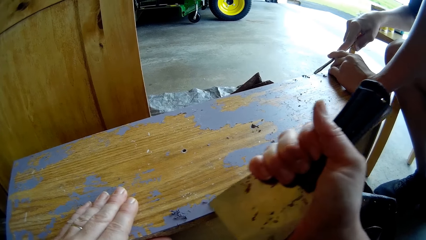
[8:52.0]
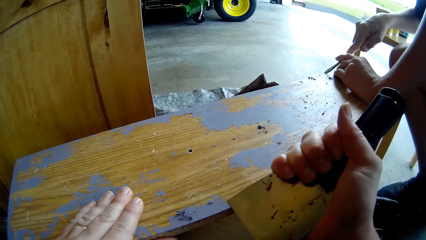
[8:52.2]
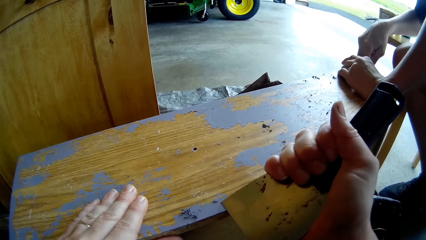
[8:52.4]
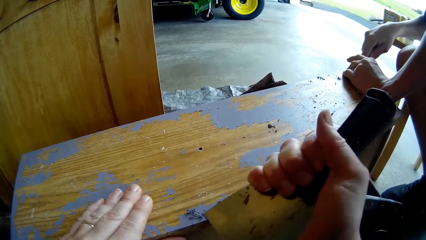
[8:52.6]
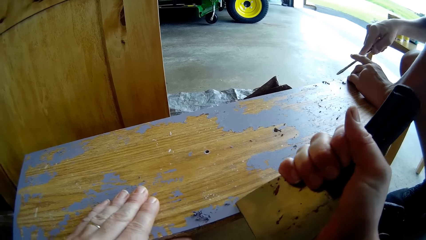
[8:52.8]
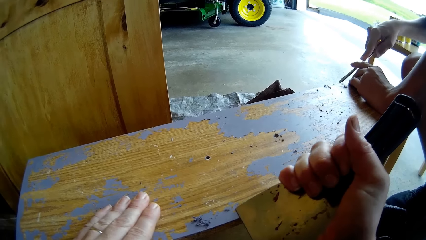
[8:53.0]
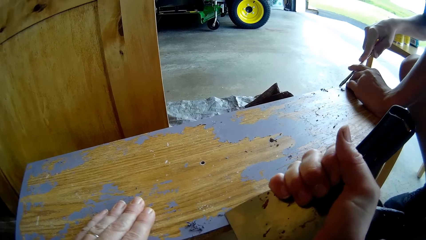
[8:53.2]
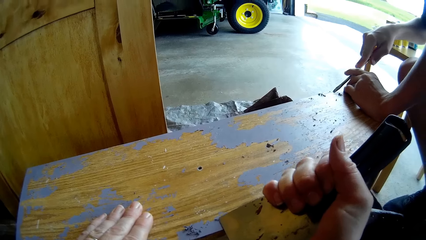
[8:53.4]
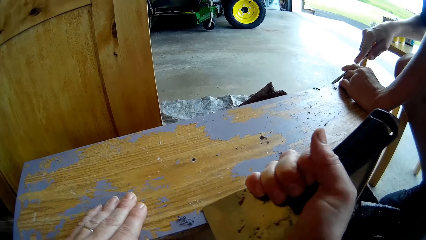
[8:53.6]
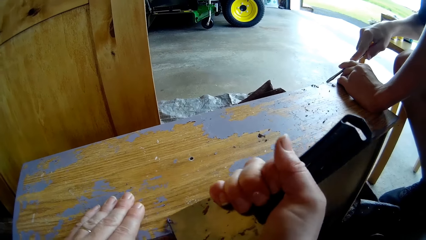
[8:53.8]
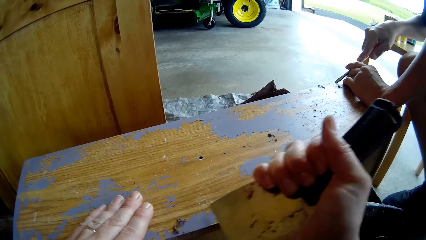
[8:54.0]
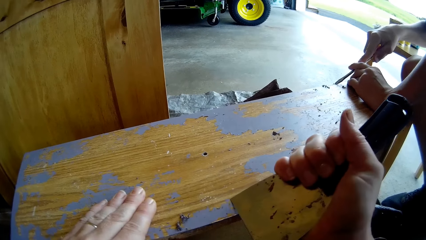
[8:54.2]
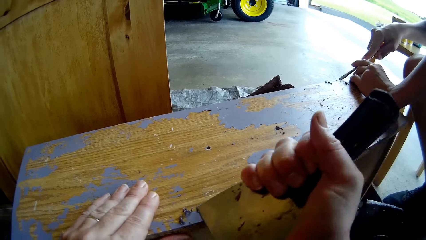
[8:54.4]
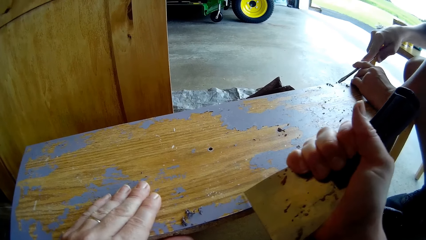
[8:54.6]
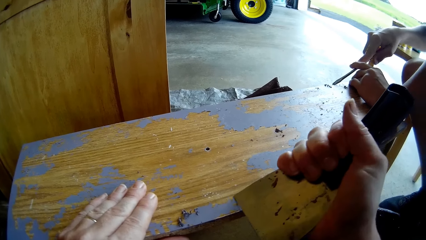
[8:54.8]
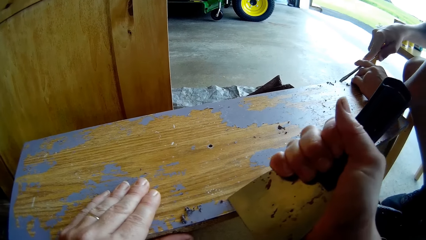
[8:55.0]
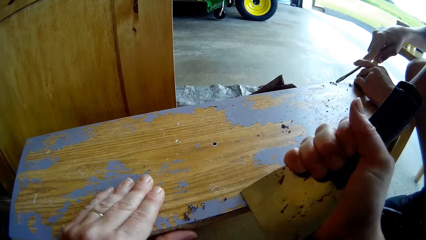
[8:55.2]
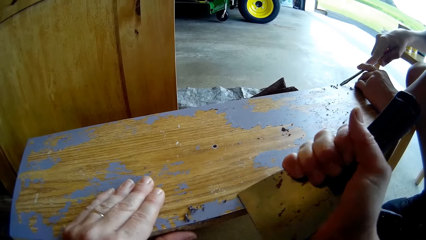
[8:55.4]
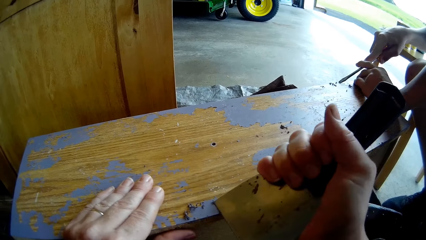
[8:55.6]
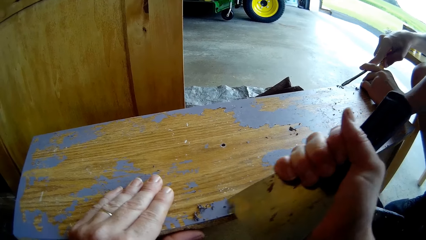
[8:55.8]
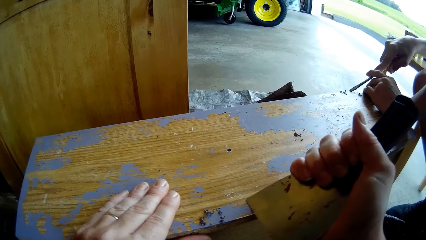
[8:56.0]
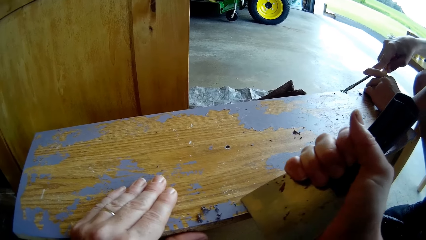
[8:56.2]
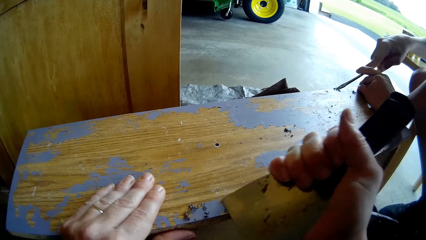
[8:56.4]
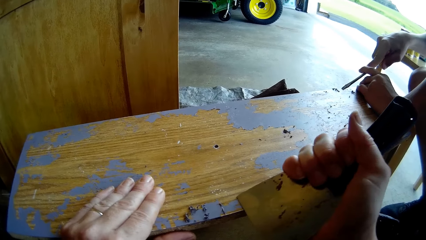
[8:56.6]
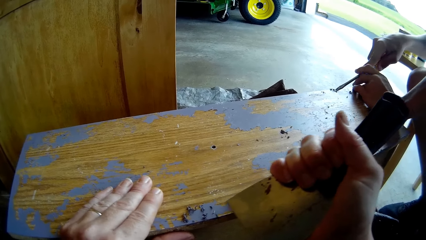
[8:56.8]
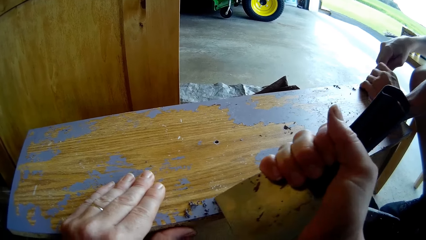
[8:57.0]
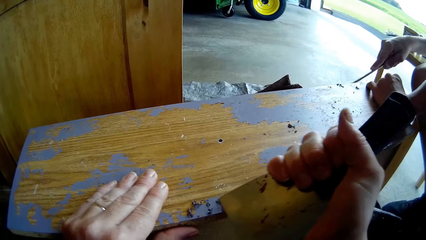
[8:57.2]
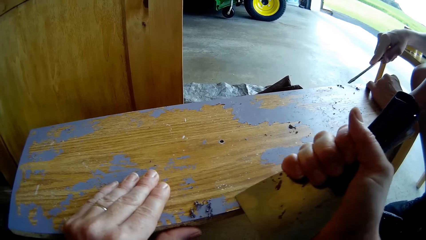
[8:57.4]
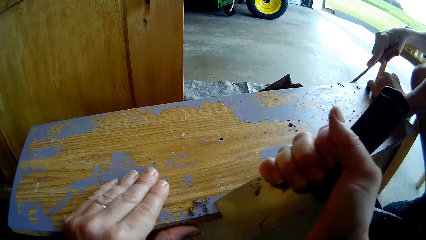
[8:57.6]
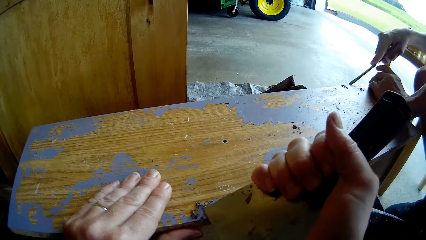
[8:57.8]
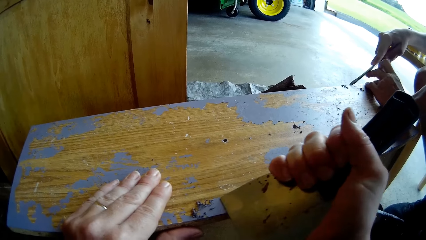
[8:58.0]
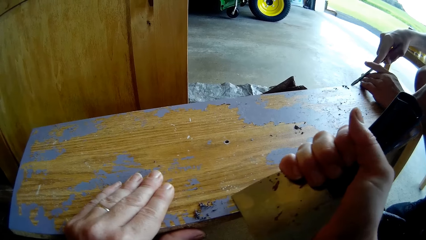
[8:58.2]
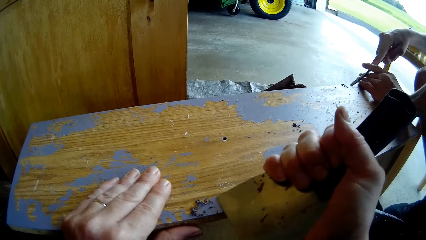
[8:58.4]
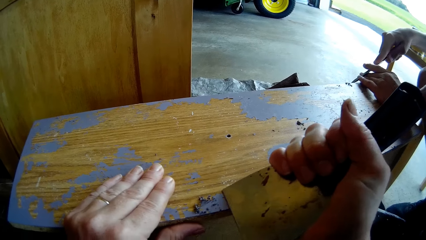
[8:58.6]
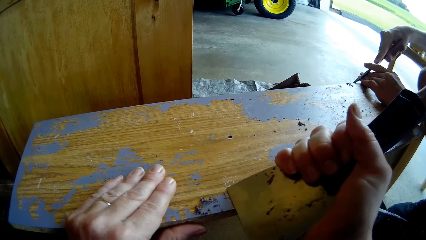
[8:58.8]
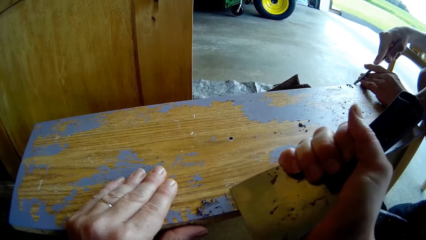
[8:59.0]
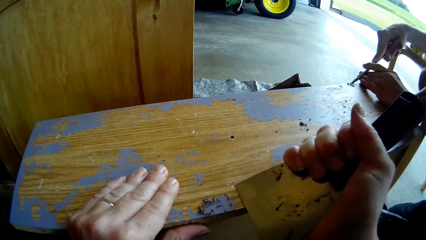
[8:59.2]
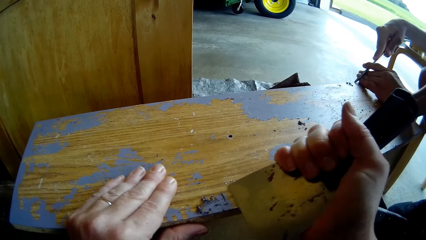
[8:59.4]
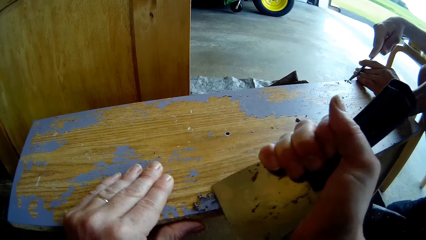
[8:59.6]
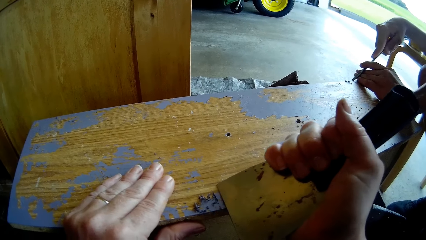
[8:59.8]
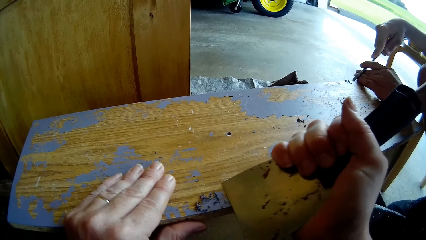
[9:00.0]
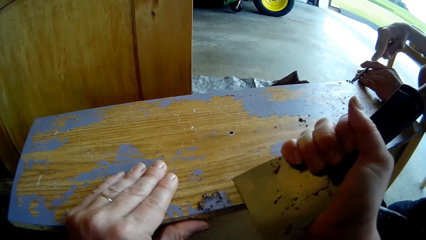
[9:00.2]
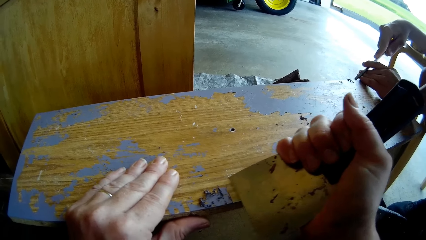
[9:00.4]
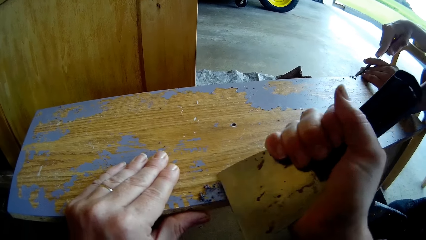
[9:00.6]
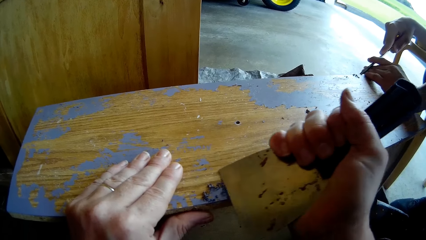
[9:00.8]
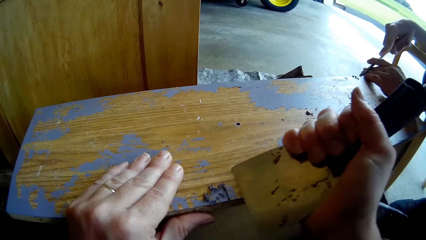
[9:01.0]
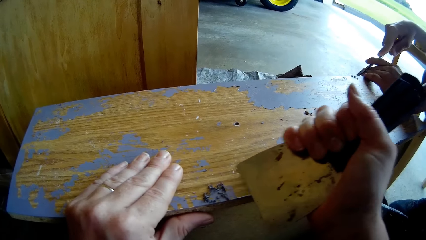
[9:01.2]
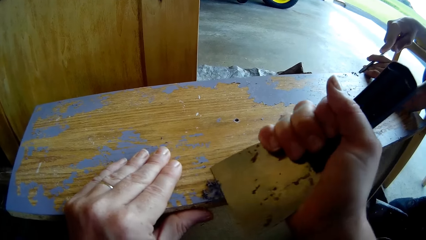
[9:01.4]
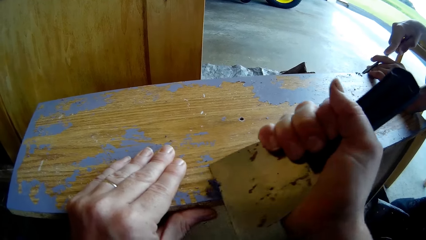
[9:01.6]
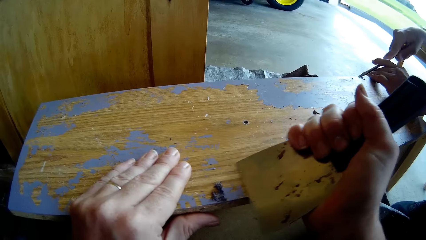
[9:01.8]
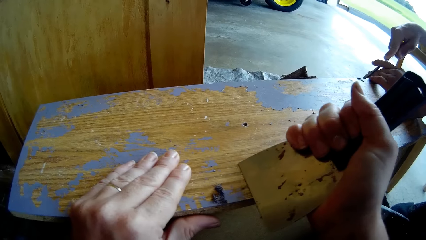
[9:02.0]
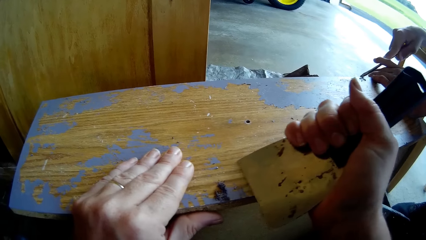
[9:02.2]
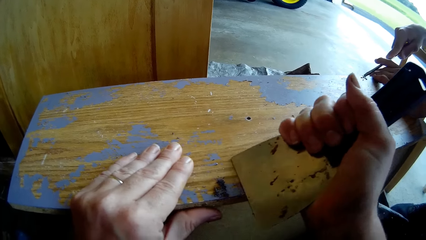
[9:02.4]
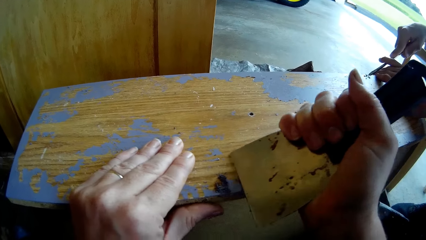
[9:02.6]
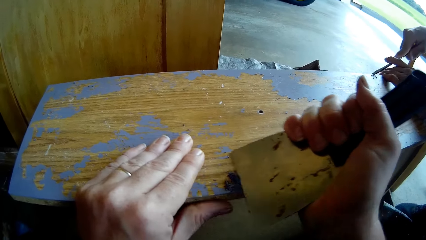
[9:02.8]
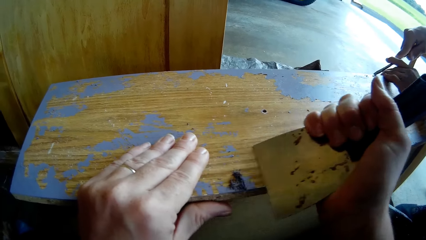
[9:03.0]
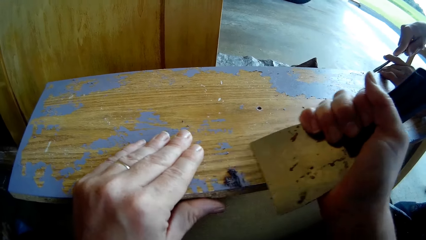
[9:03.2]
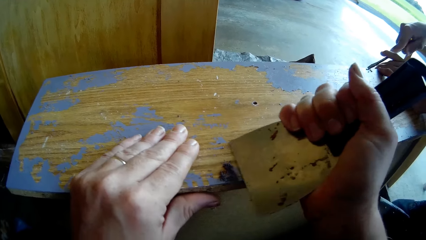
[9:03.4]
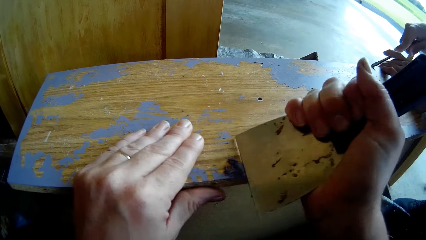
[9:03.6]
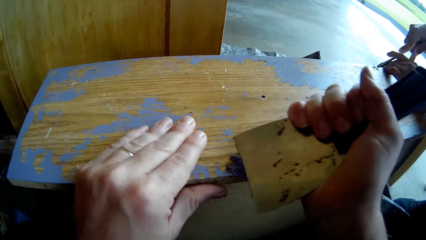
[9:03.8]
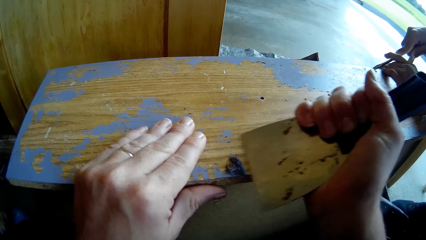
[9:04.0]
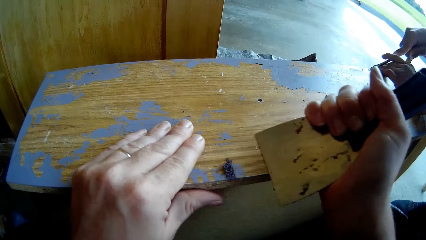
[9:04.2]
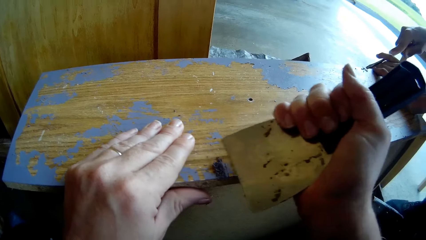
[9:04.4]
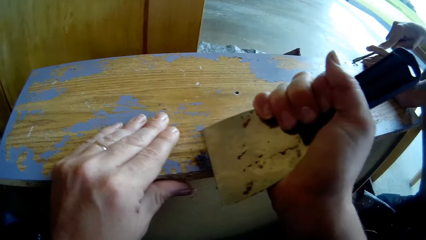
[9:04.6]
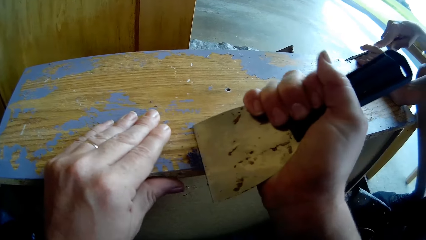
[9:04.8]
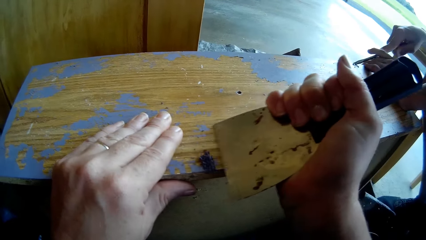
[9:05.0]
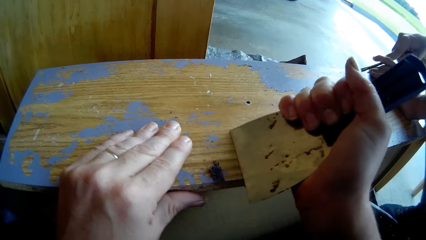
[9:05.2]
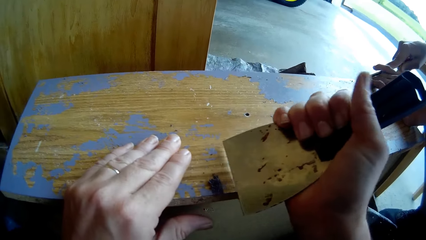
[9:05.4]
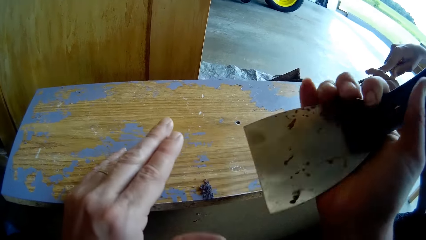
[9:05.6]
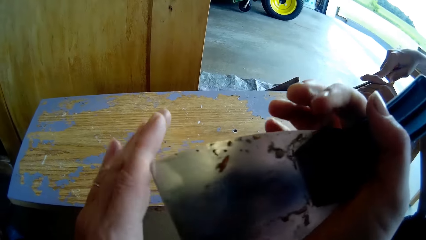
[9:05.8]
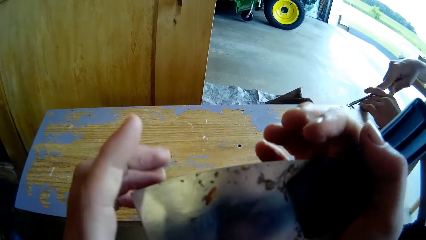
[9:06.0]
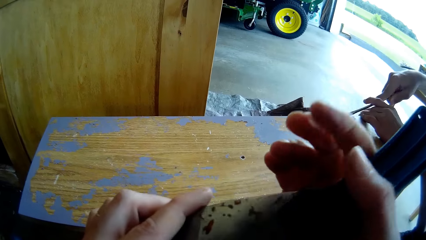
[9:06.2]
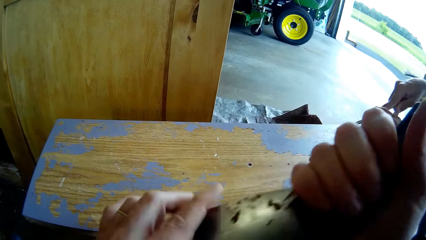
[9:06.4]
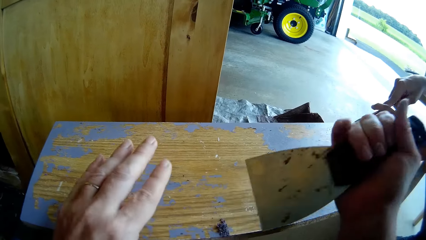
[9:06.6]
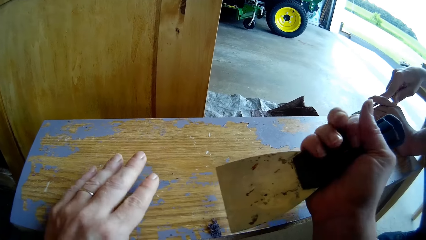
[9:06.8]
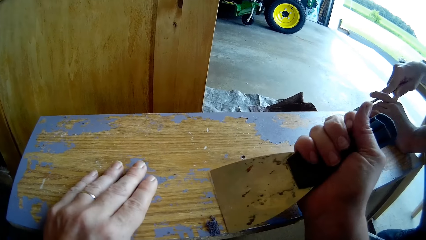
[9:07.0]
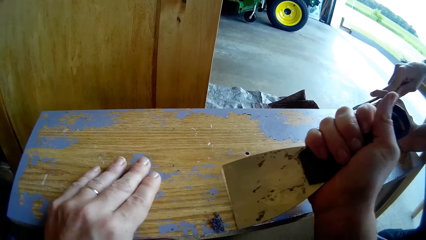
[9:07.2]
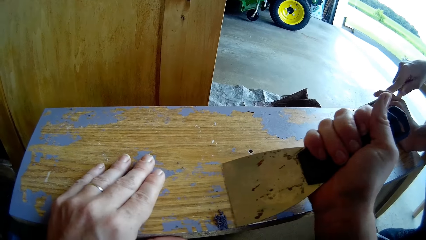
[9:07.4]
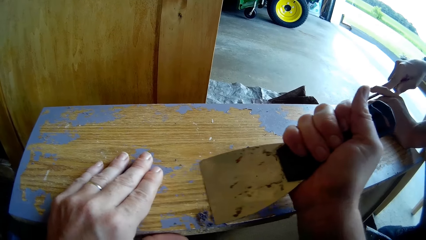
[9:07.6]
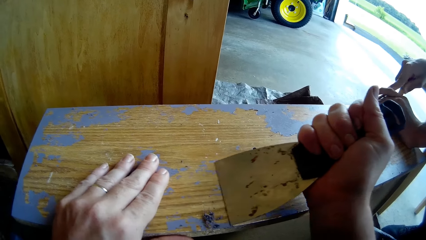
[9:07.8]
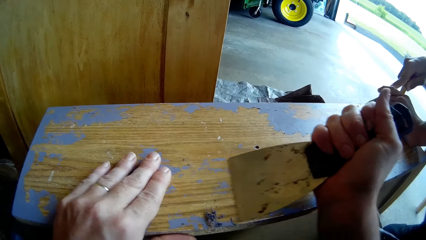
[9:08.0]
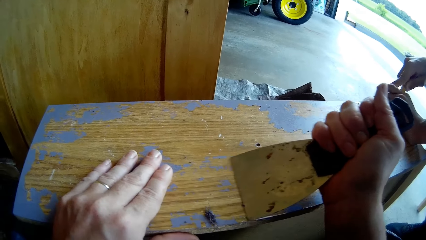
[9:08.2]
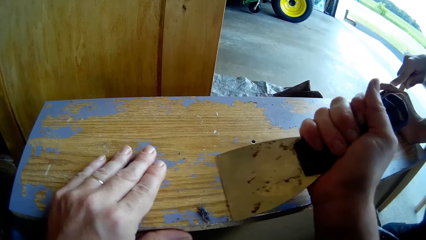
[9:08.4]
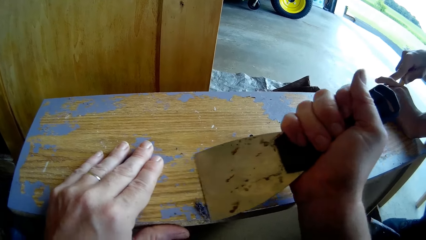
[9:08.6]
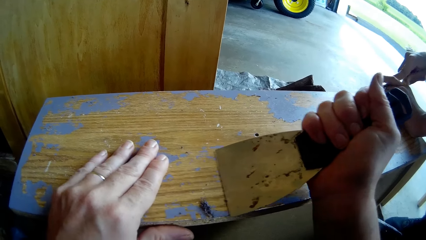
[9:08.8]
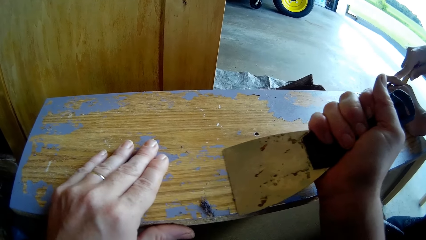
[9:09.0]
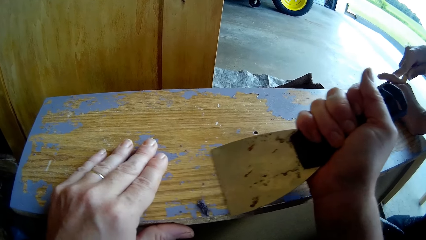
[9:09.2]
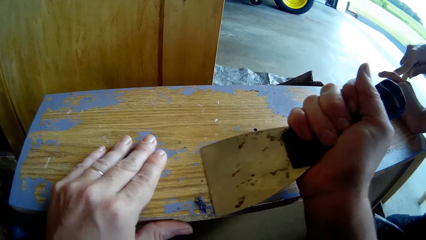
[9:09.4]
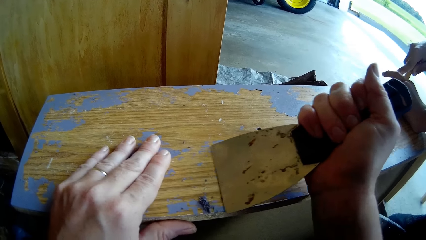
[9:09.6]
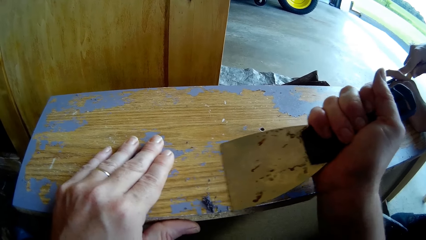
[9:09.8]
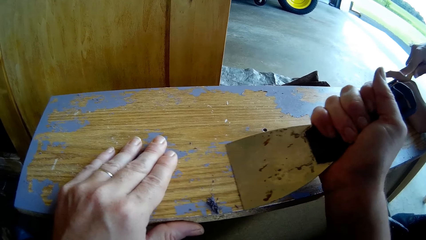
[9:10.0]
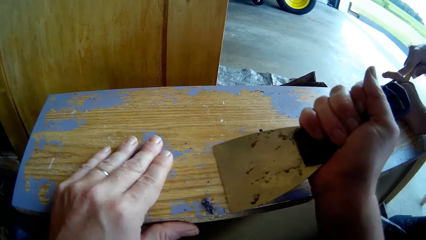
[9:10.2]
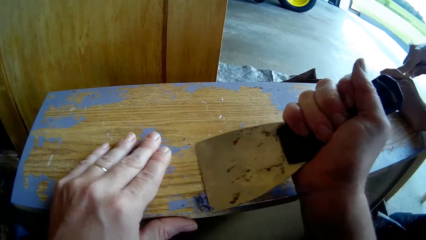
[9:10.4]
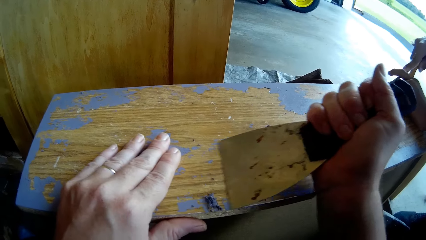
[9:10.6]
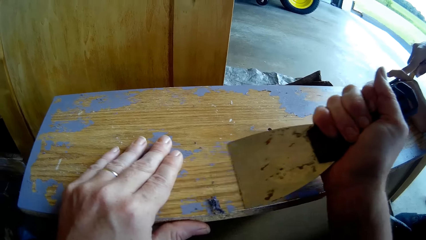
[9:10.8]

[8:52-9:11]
A boy scrapes paint. The boy holds a screwdriver. The boy scrapes paint. The camera wearer holds a scraper with her left hand. She places her left hand on a timber. She scrapes paint from the timber with the scraper.
